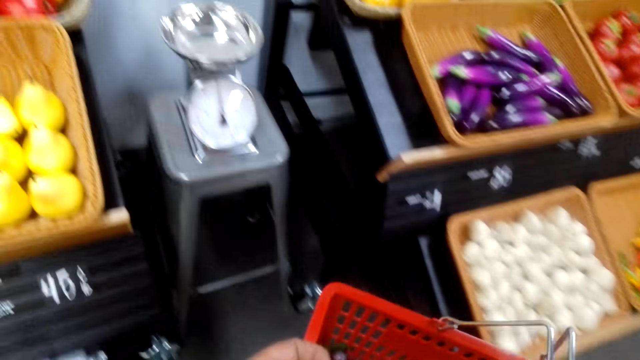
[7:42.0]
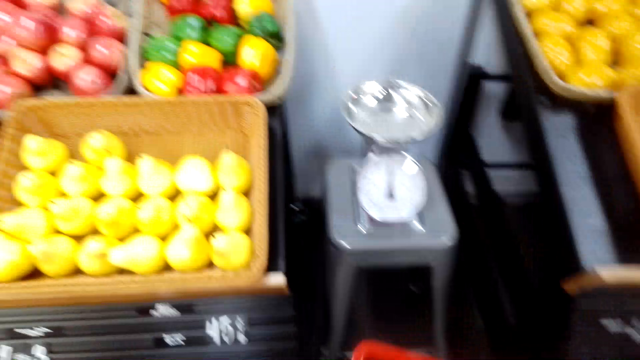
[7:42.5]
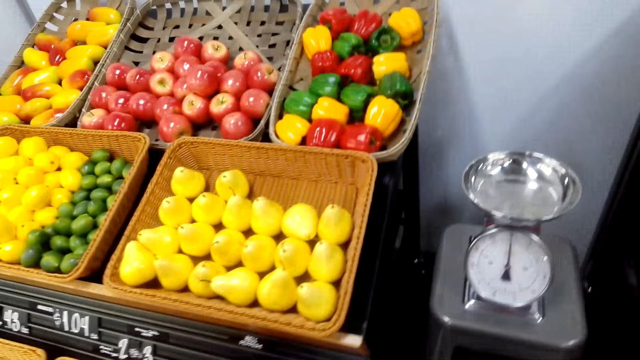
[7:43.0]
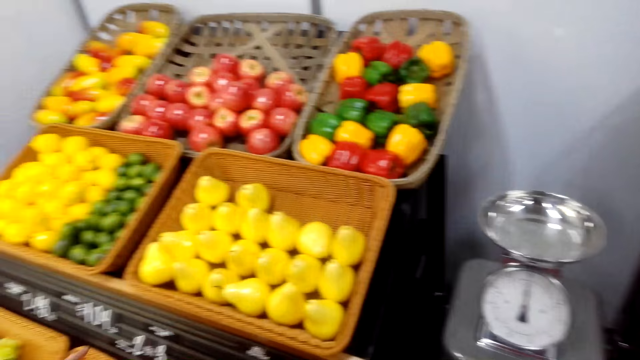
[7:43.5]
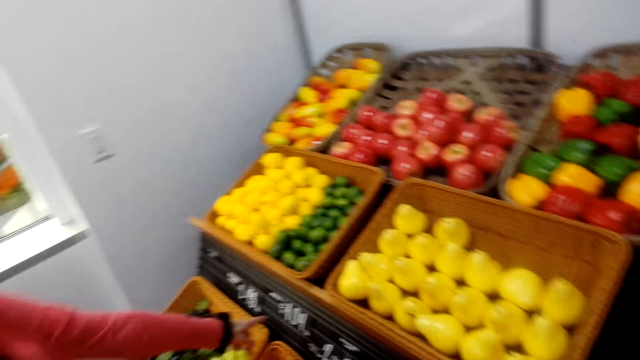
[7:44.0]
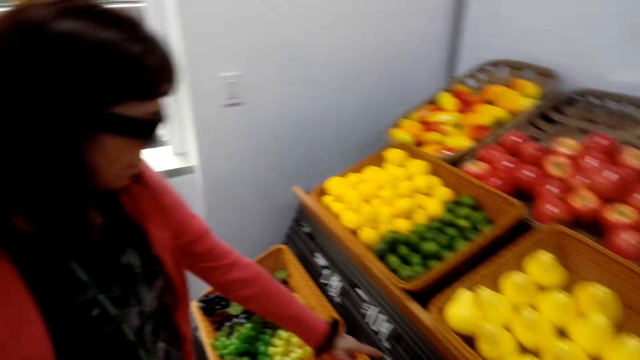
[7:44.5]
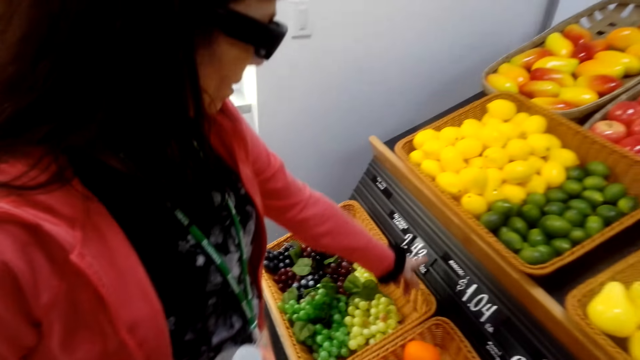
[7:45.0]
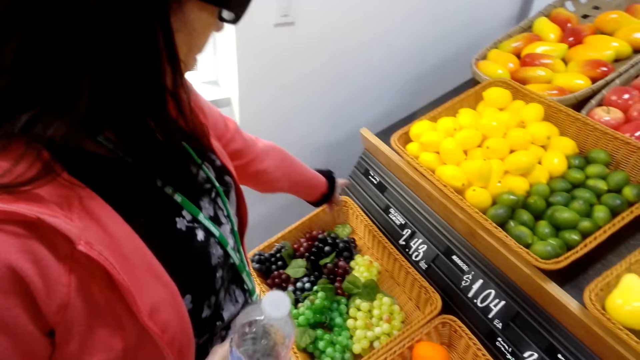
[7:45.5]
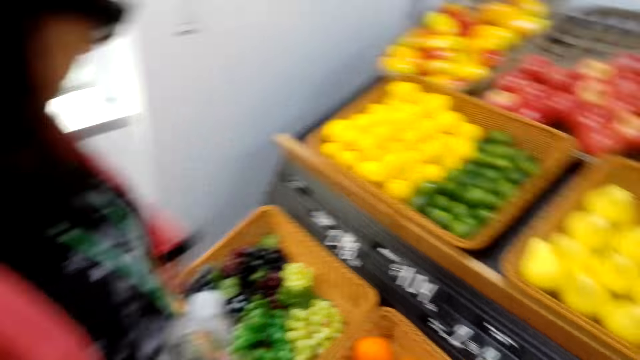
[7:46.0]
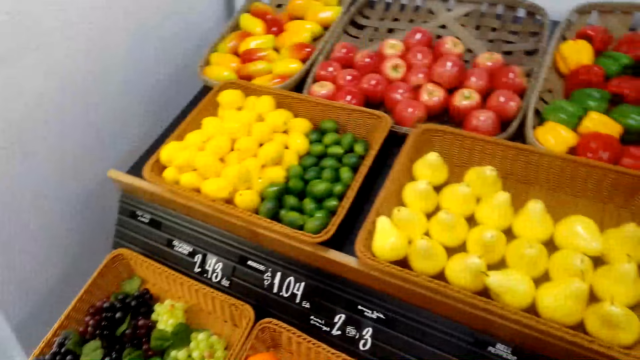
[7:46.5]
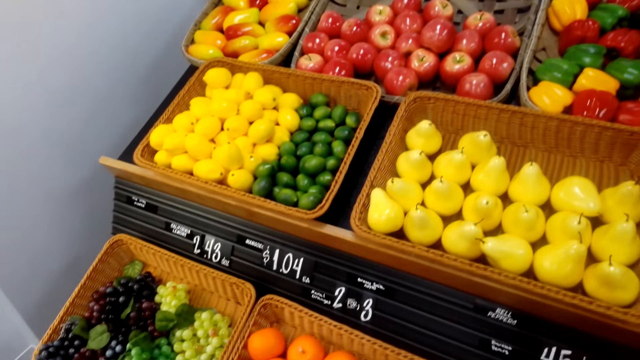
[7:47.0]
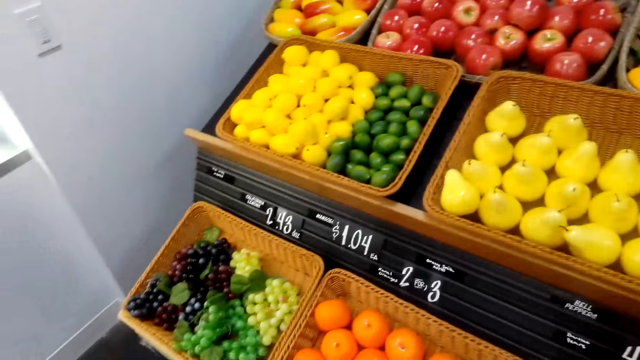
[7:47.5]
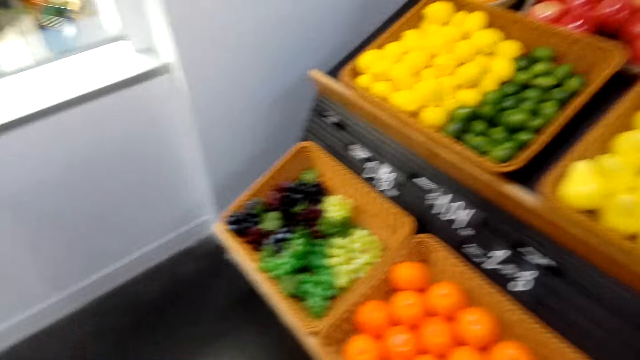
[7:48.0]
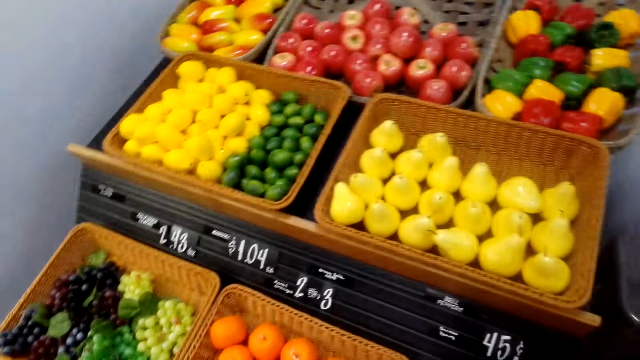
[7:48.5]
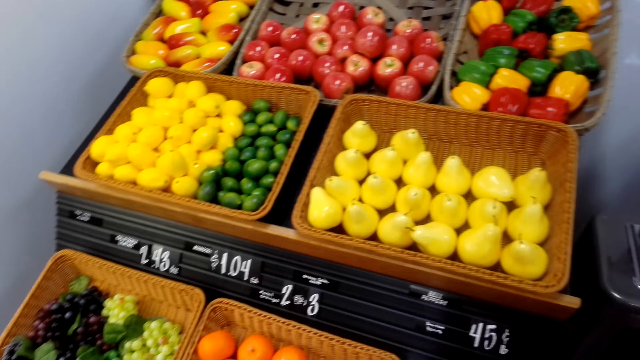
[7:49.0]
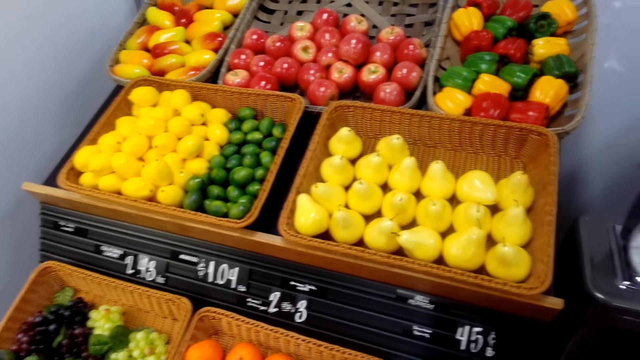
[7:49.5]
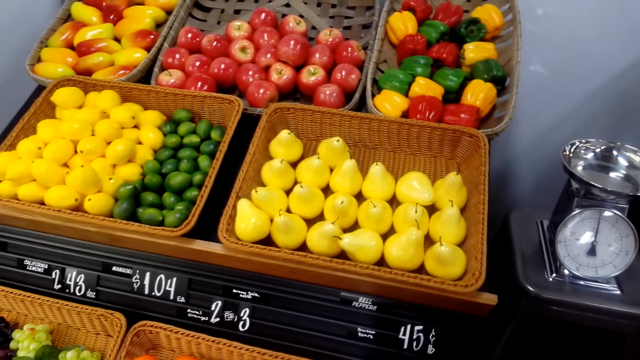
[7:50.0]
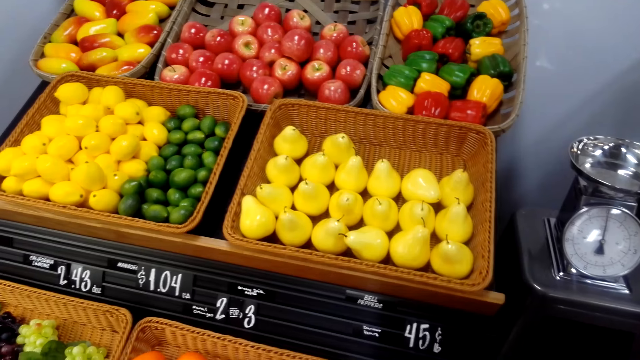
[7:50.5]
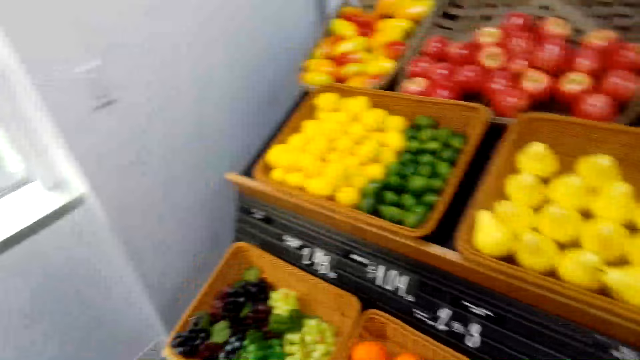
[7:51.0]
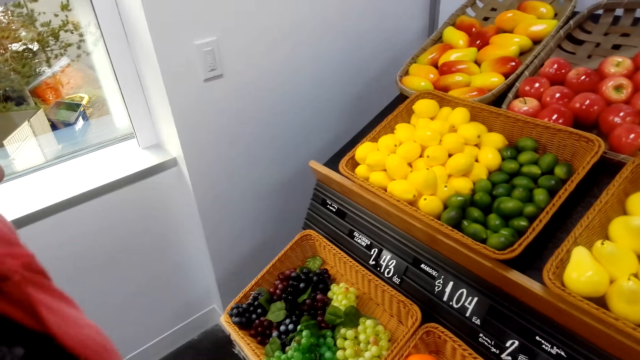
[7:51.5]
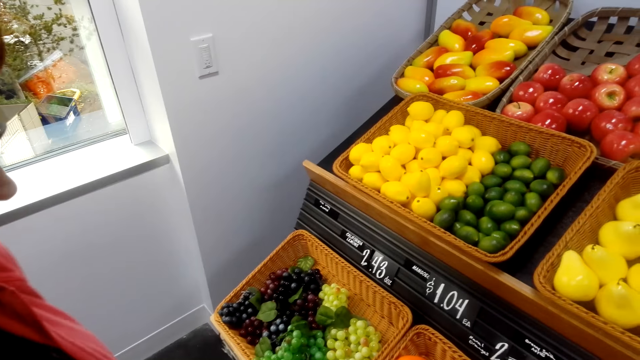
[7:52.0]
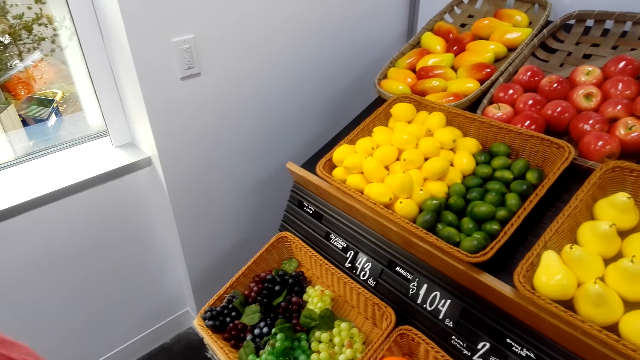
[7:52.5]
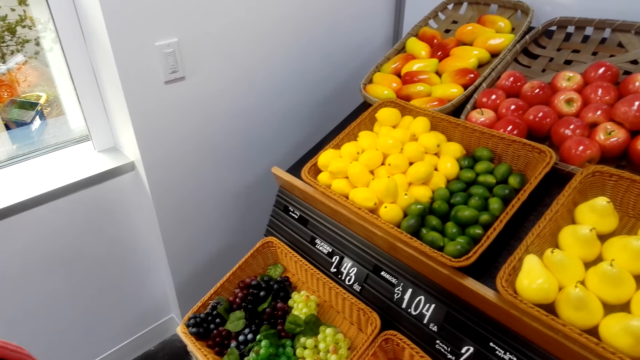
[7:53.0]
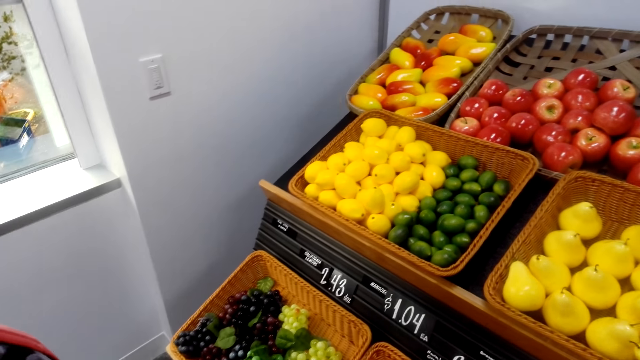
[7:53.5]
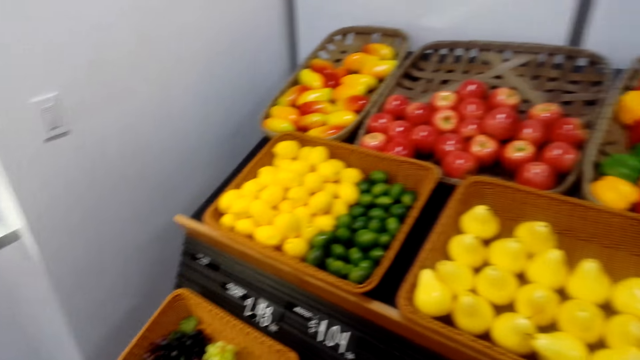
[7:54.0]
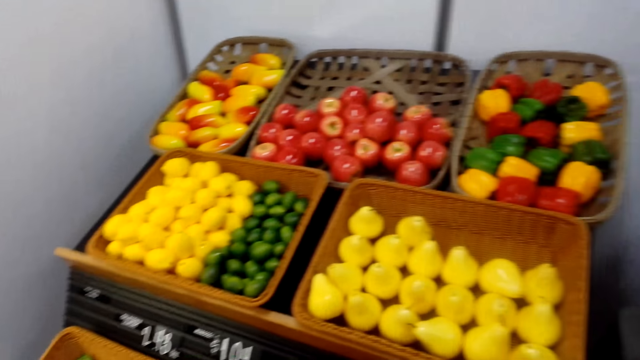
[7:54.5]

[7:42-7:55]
A woman points at the fruits. The camera wearer looks at the fruits. They talk with the woman. The woman talks to the camera wearer. The camera wearer converses to the woman.

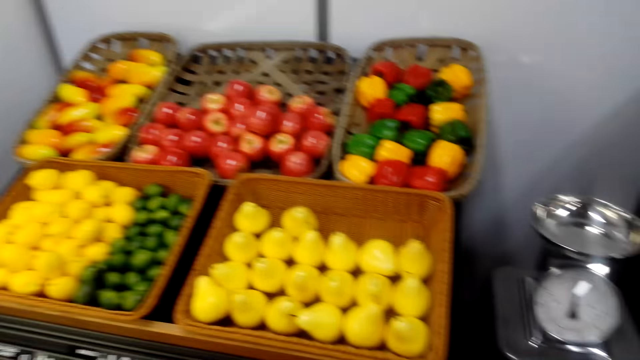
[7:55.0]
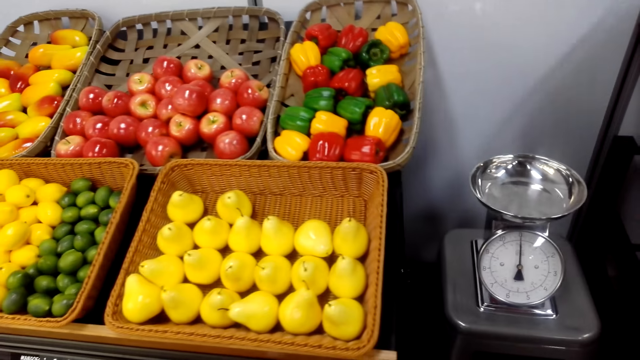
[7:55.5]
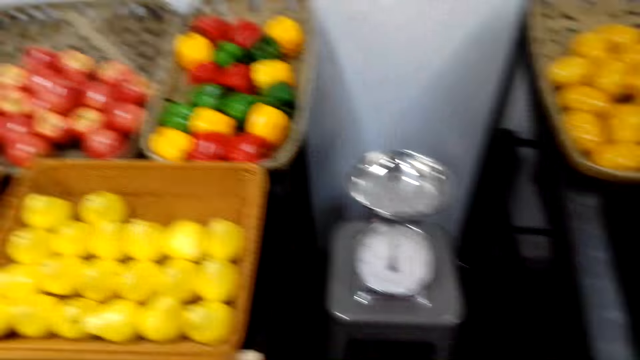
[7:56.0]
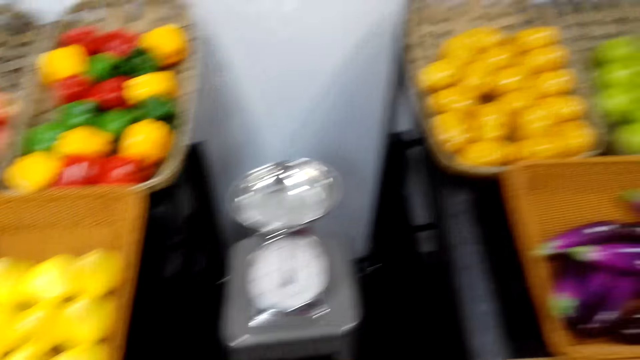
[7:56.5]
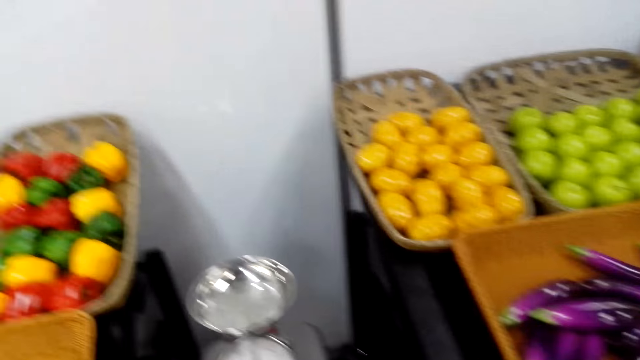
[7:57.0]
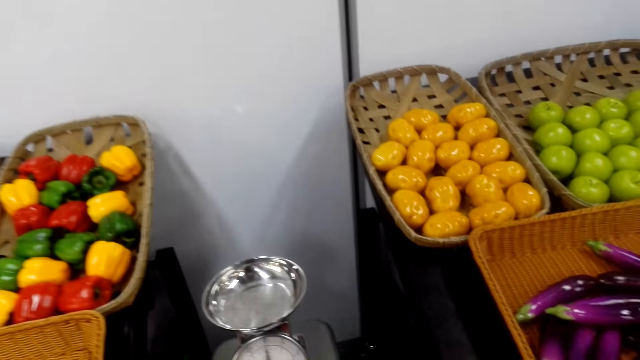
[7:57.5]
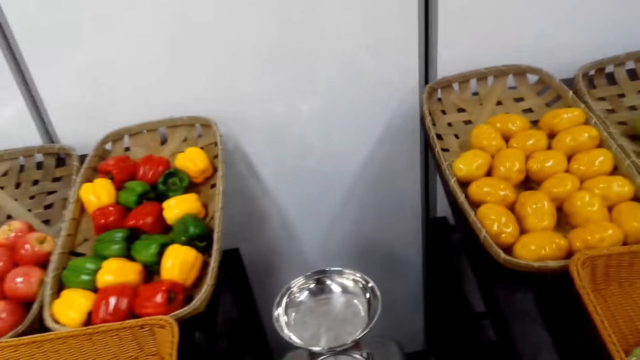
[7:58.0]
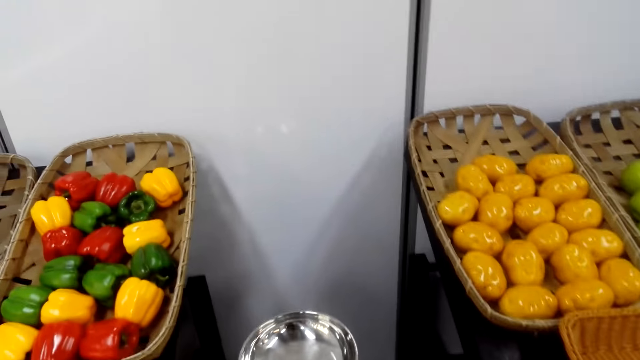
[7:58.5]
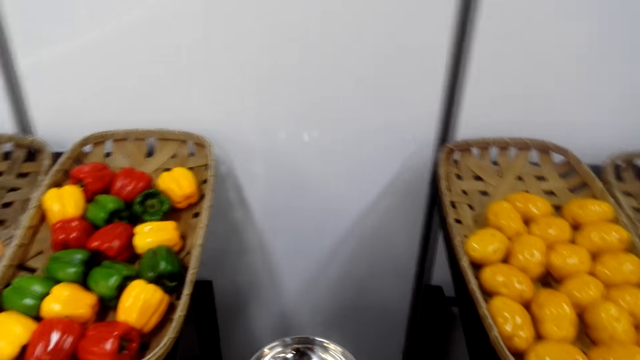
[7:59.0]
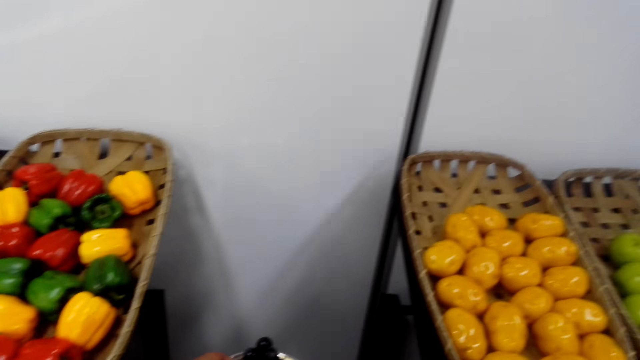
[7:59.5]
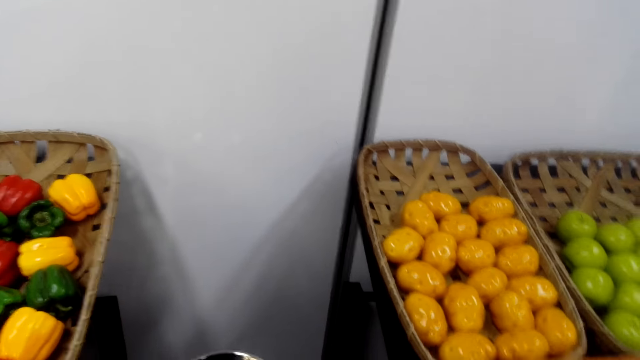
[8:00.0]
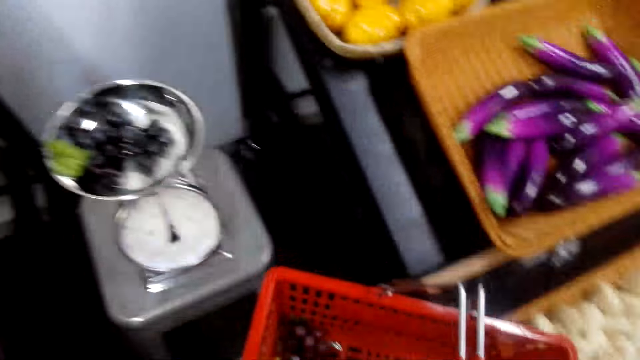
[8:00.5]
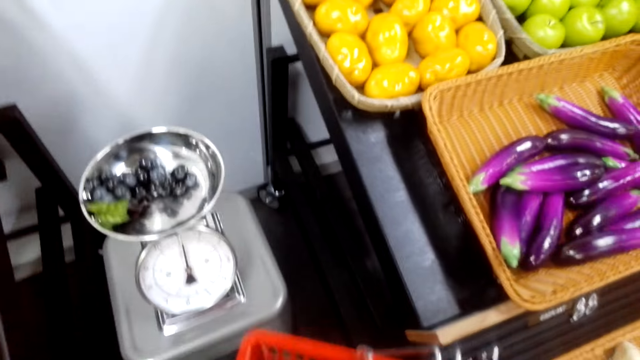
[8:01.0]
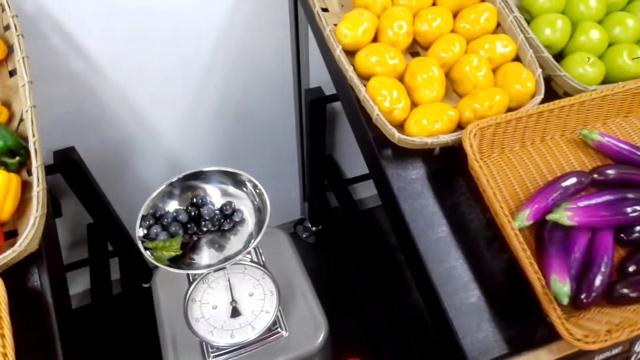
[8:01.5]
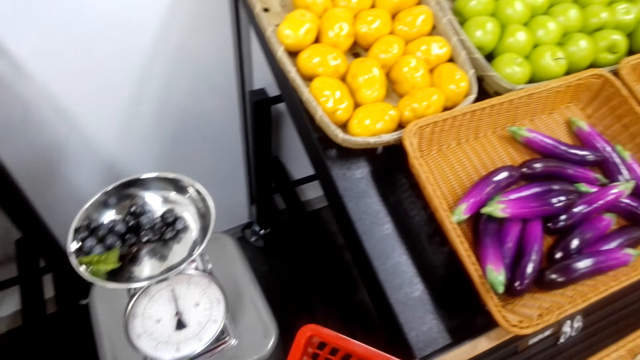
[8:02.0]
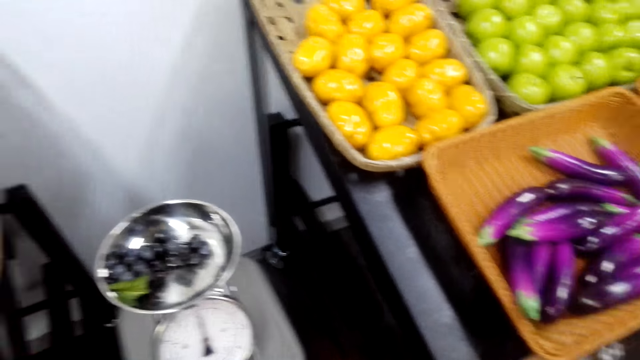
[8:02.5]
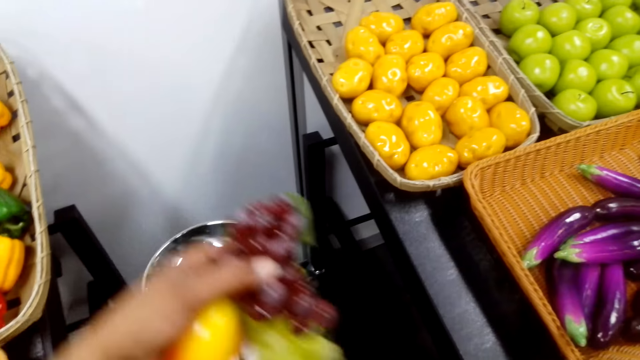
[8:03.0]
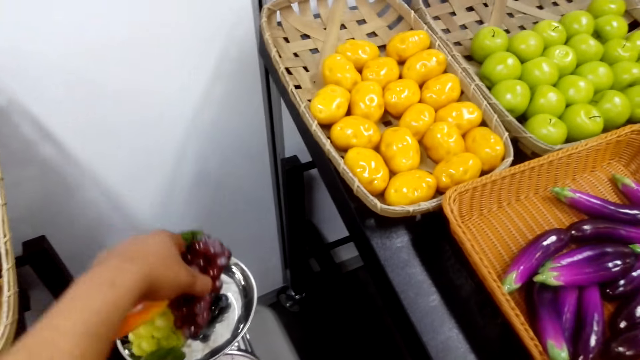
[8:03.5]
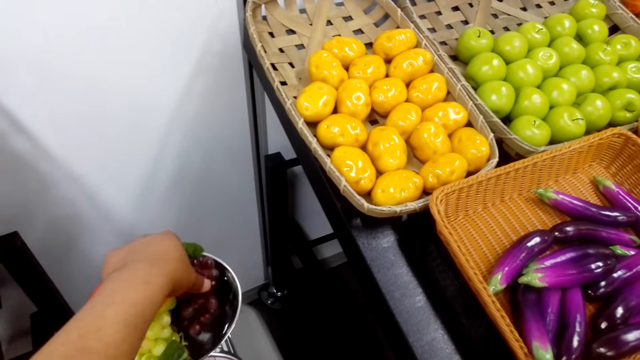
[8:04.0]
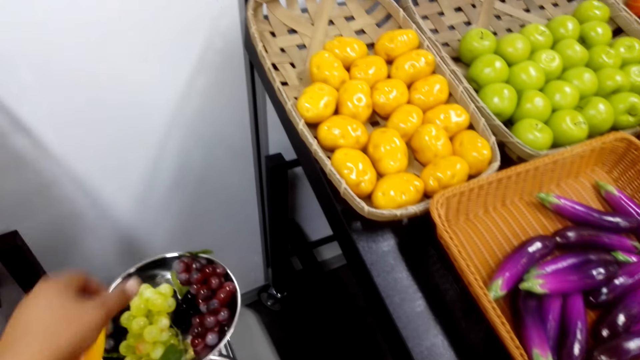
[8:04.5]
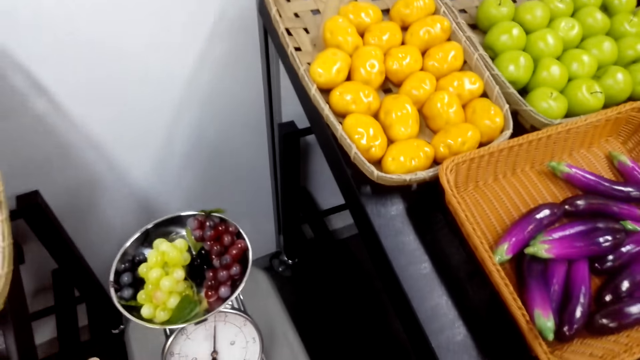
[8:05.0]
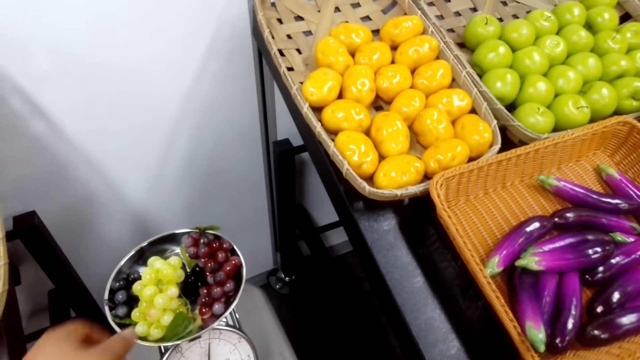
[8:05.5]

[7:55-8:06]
A person talks with the camera wearer. The camera wearer talks with the person. The person talks with the camera wearer. The camera wearer takes grapes. They put the grapes on the weighing scale.
